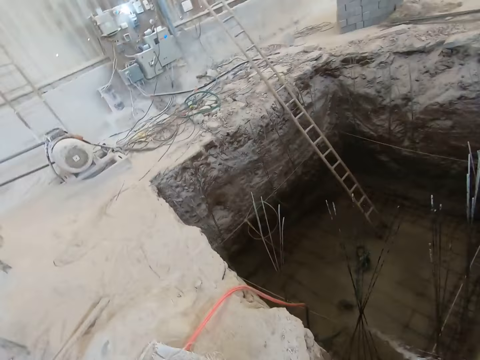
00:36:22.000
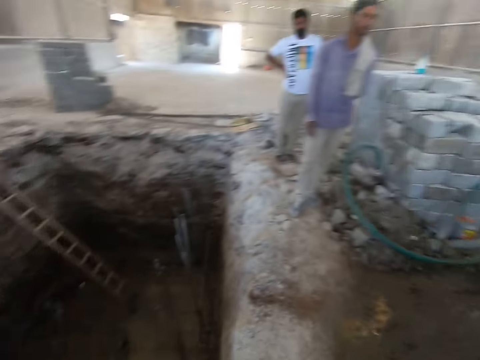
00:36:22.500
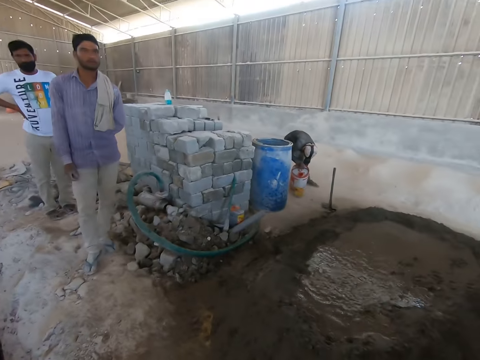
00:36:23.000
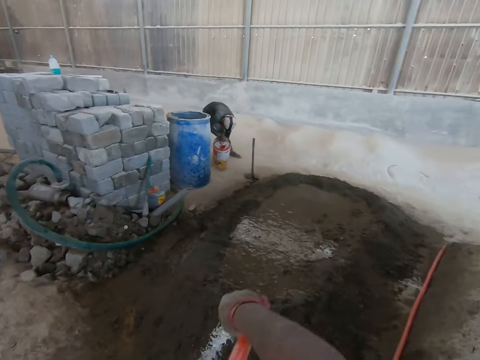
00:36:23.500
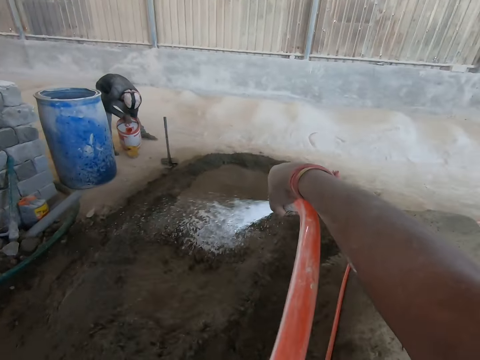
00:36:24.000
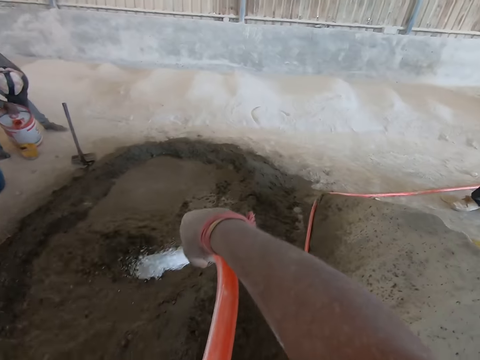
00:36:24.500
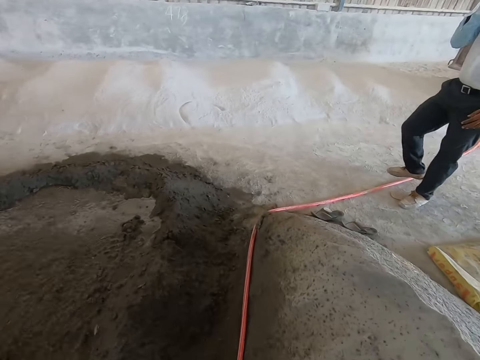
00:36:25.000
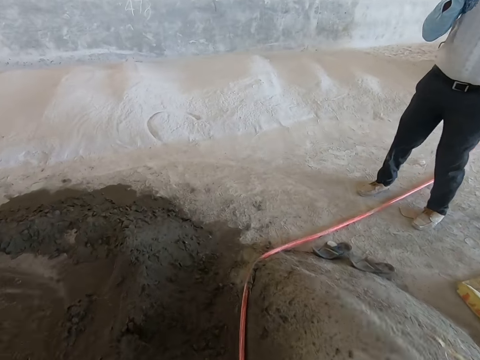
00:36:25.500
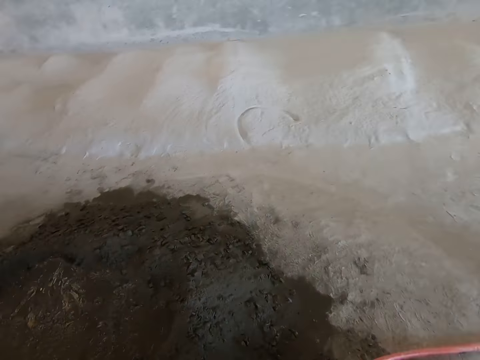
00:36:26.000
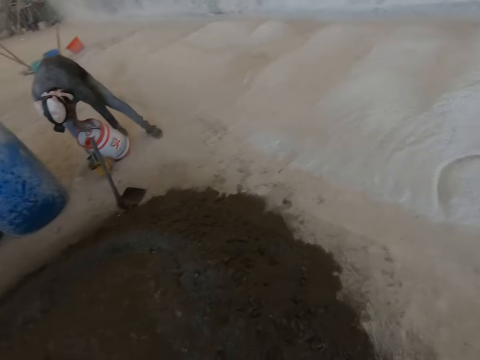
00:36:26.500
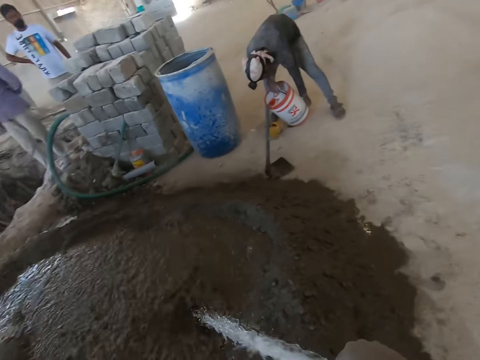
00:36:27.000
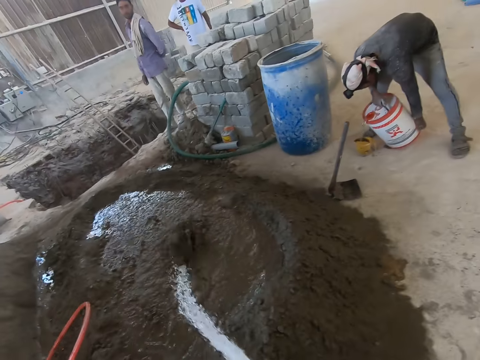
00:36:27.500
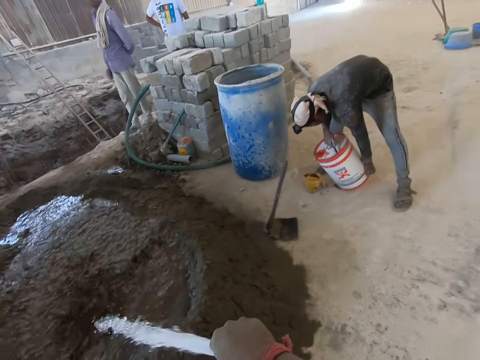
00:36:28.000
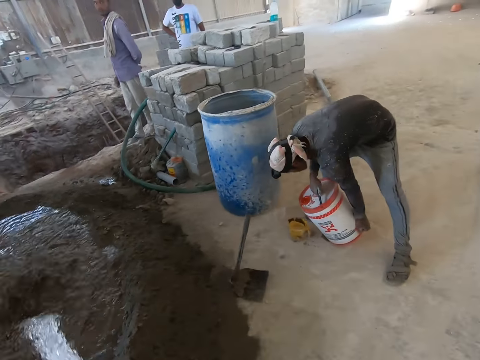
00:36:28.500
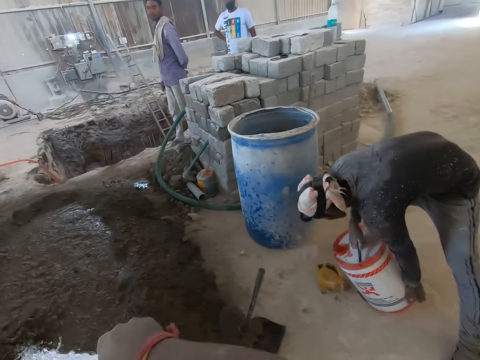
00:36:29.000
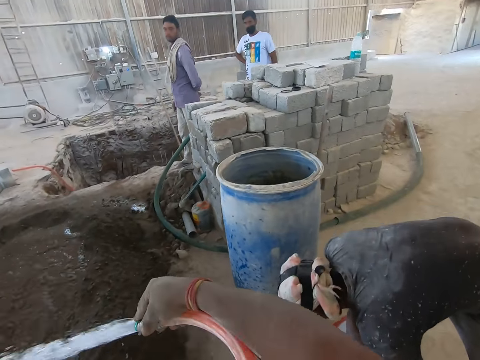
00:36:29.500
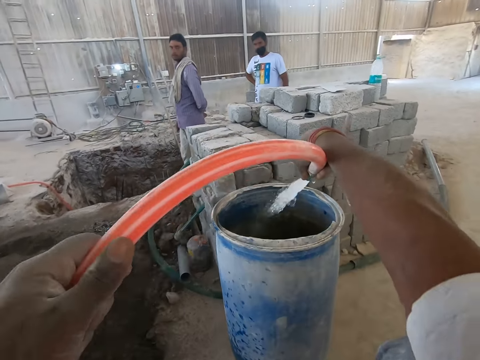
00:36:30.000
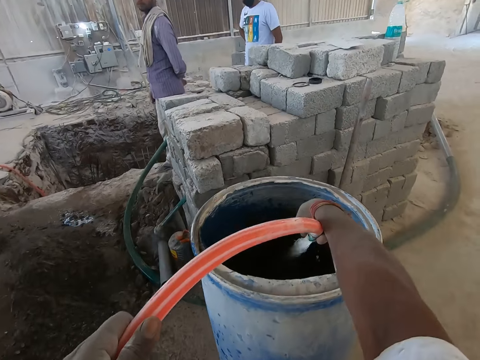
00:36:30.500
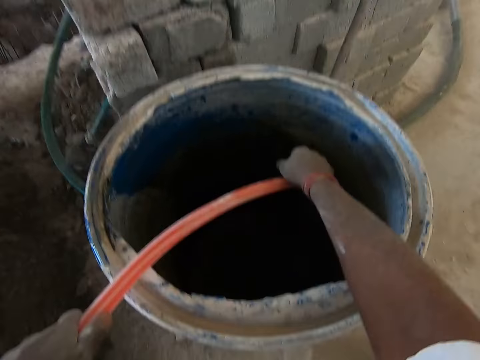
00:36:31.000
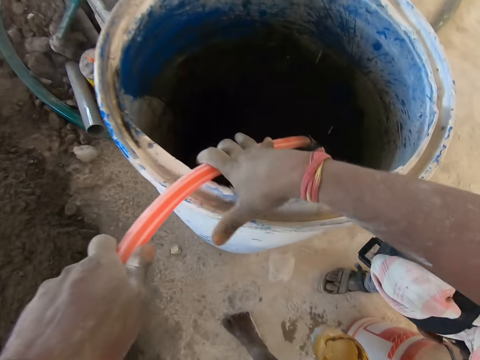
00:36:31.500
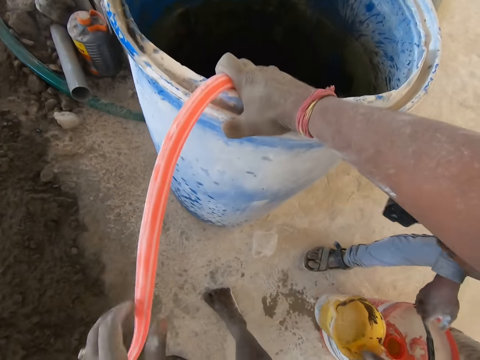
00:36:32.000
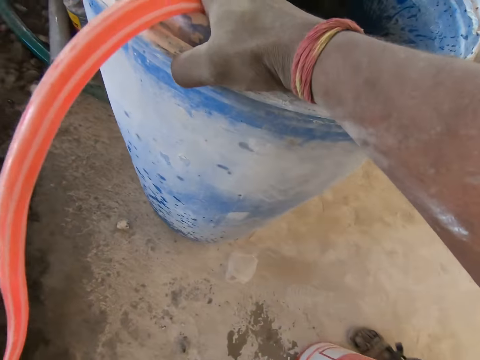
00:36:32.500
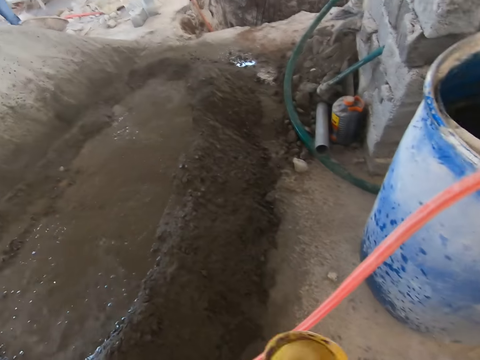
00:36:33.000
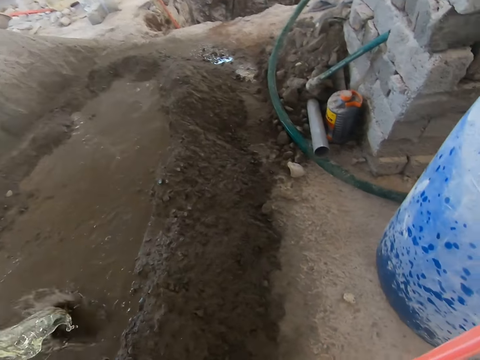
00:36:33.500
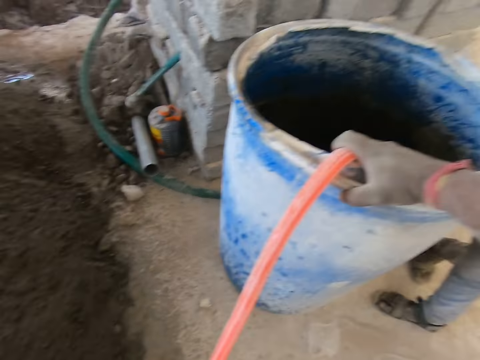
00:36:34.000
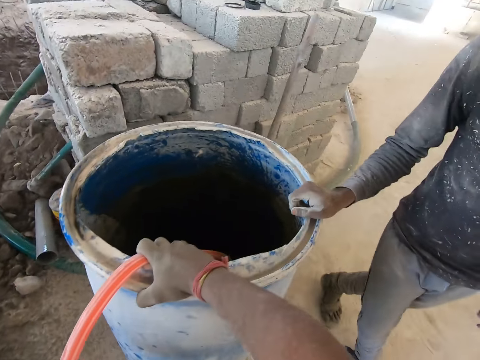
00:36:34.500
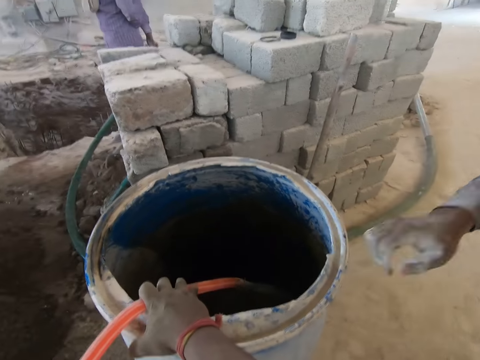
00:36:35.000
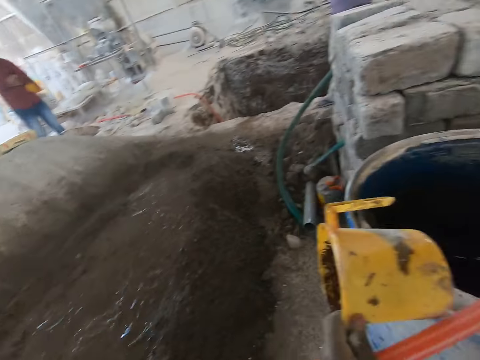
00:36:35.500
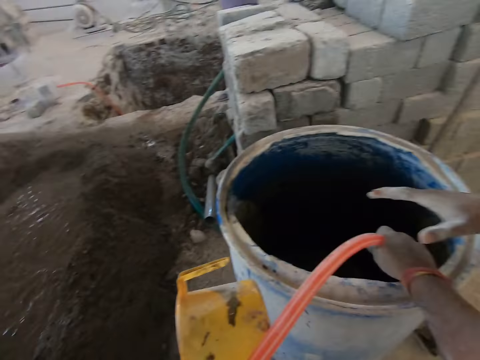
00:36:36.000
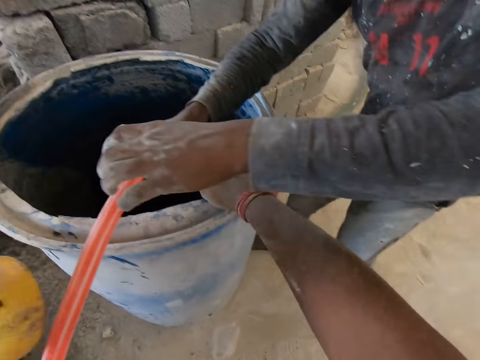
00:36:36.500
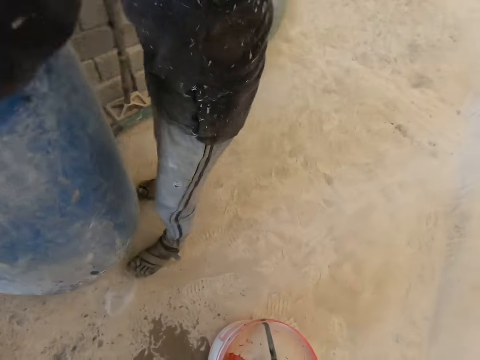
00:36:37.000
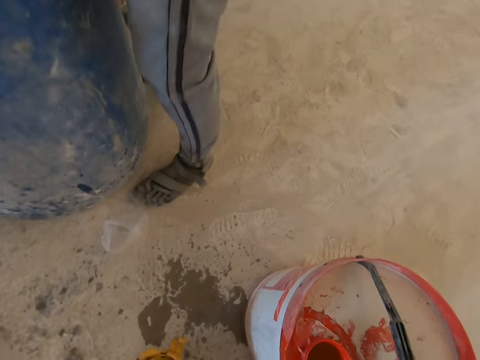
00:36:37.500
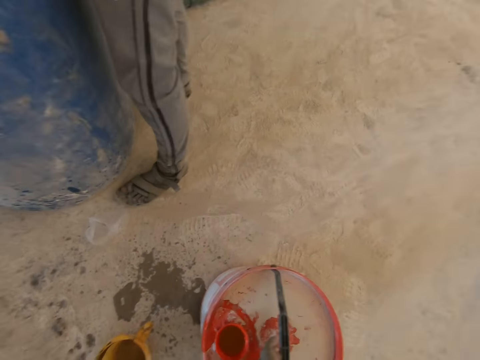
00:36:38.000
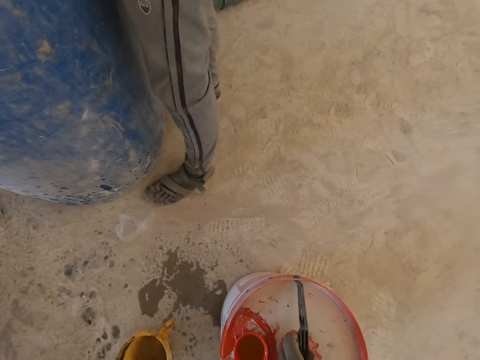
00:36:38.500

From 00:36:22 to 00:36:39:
The camera wearer waters sand with the hose in his right hand. He inserts the hose pipe into the water drum. He pours water in the drum with the hose in both hands. He pours water on the sand with a cup in his left hand. He interacts with a man. He passes the hose in both hands to another man. The other man picks up the hose pipe from the camera wearer.

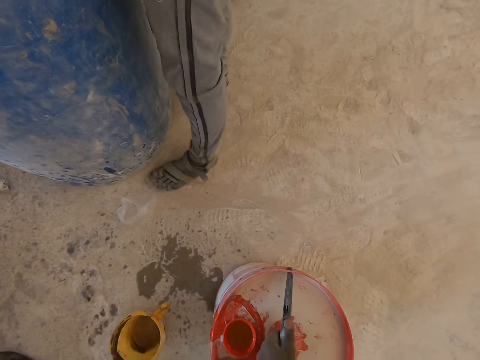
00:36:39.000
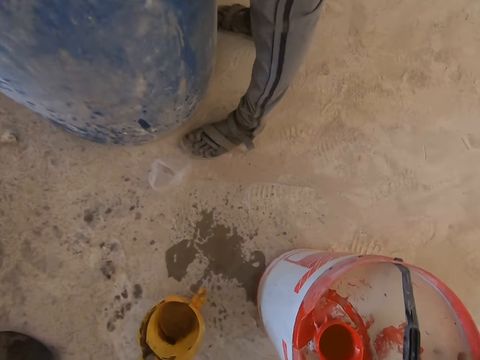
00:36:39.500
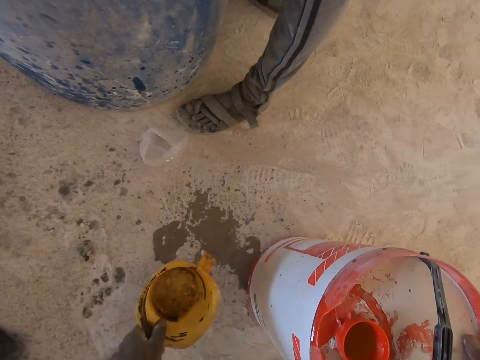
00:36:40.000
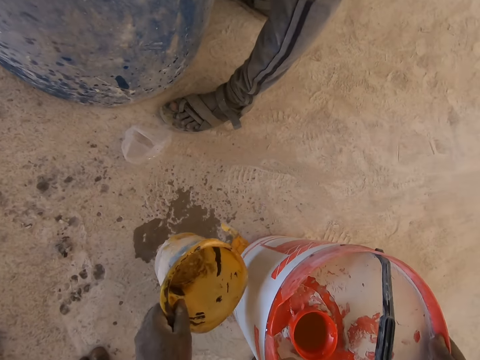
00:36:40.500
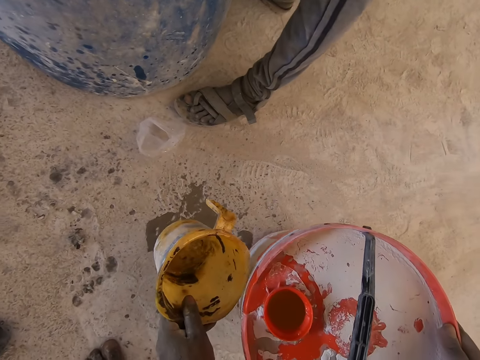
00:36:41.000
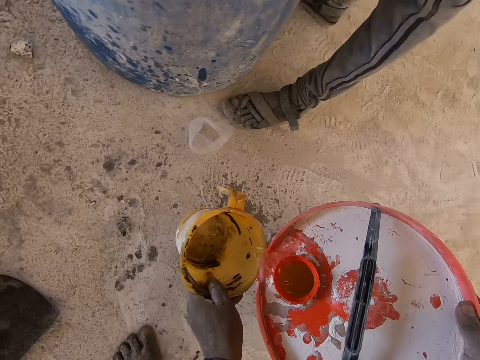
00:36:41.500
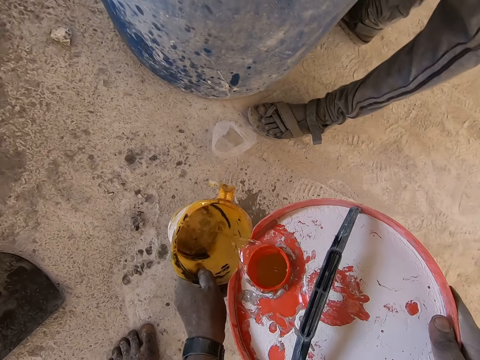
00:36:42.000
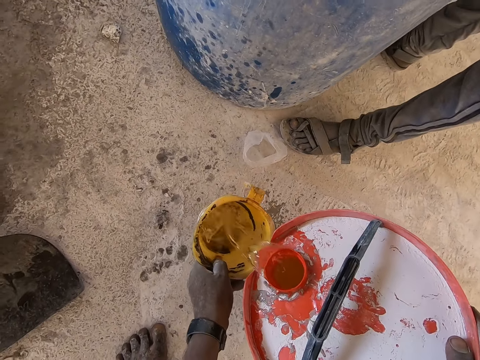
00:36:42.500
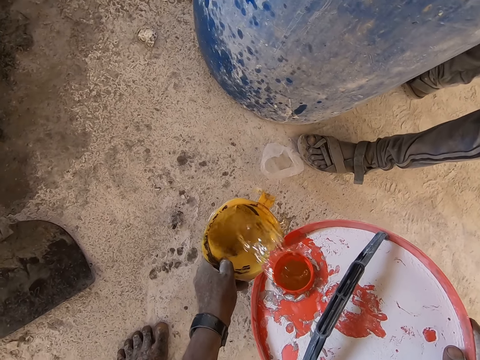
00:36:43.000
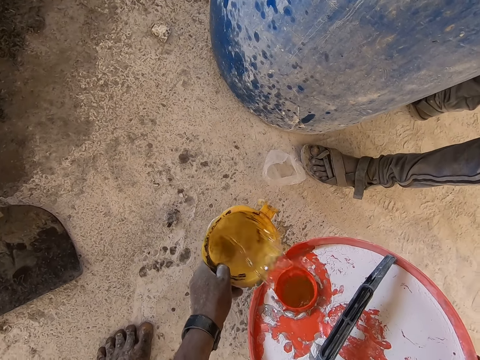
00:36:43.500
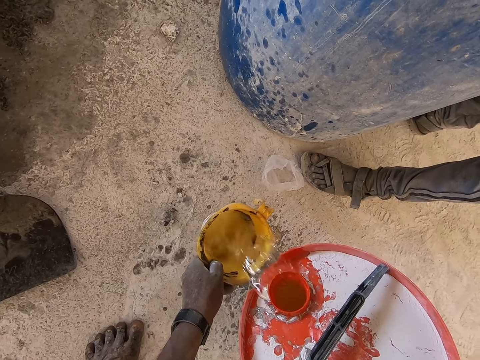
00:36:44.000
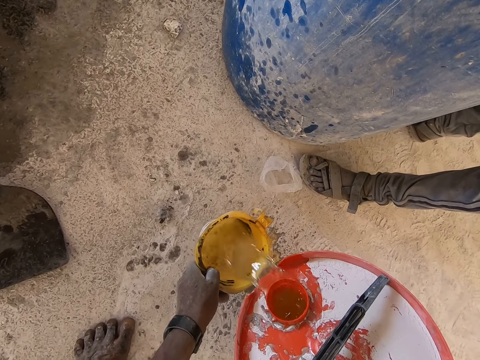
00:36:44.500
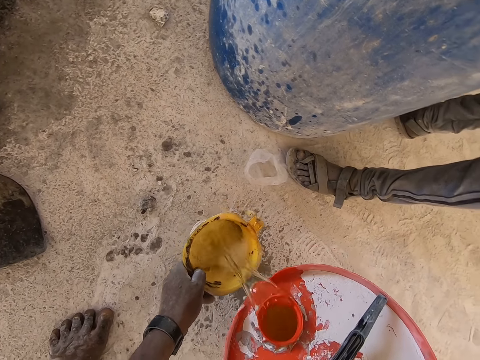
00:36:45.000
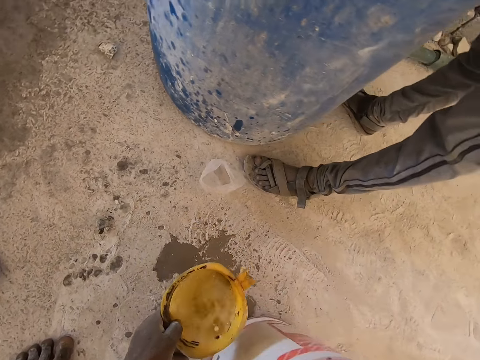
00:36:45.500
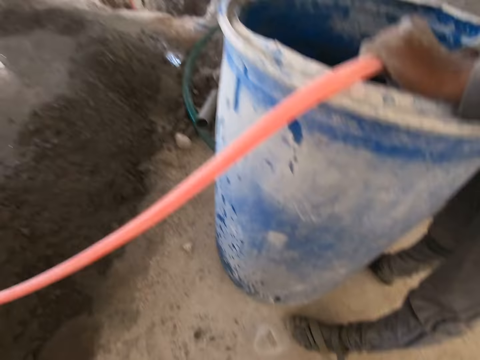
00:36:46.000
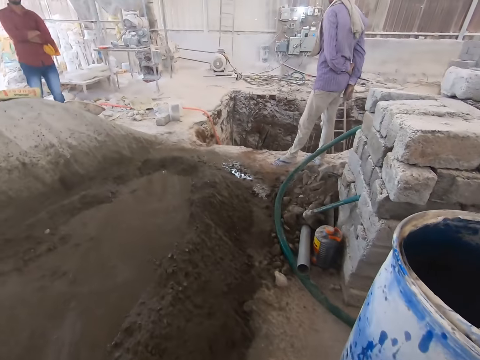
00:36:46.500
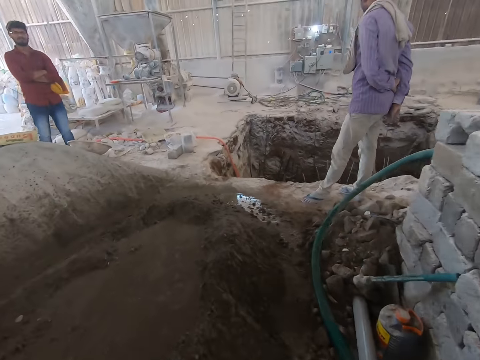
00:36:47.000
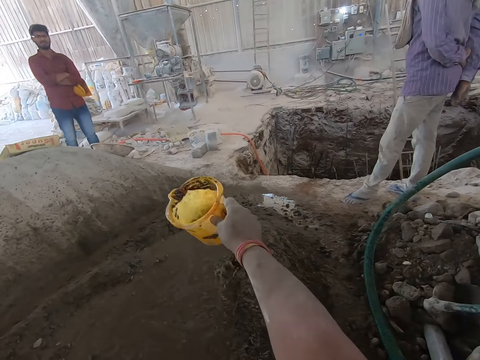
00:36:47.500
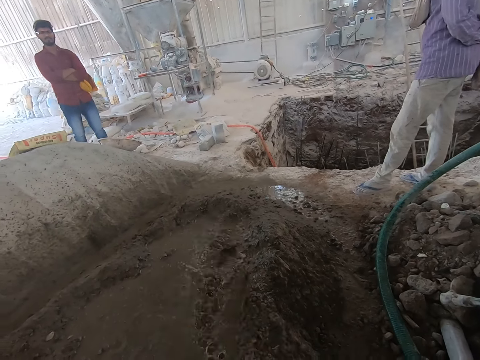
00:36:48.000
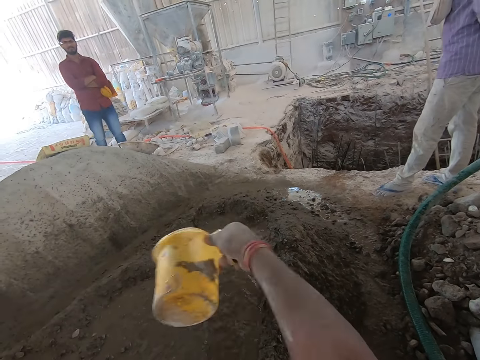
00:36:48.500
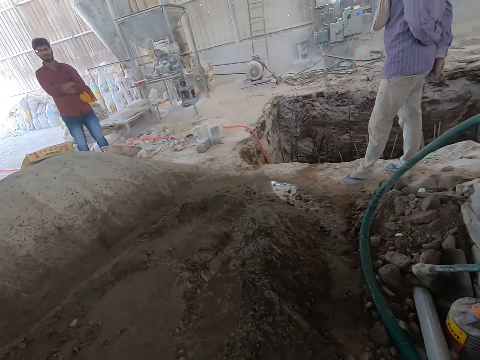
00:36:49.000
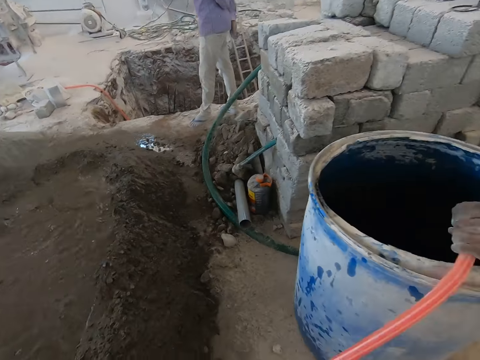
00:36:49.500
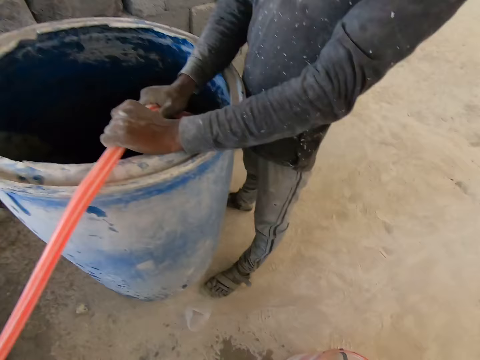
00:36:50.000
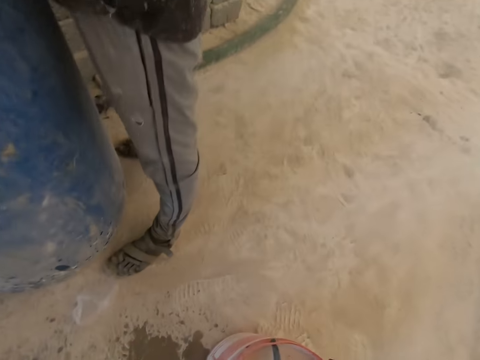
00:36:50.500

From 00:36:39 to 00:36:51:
The camera wearer picks up a measuring cup. He lifts the bucket on the floor with his right hand. He pours water into the cup in his left hand from the bucket in his right hand. He pours water on the sand or mixed concrete with the cup in his left hand.
